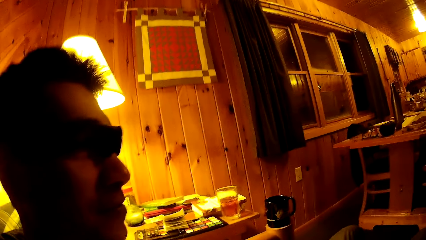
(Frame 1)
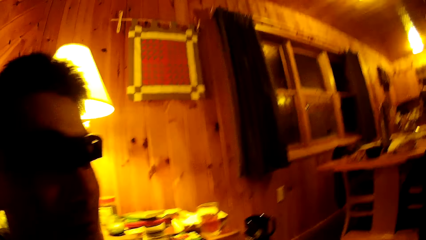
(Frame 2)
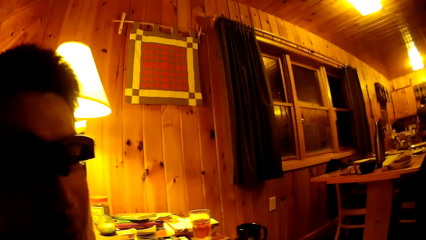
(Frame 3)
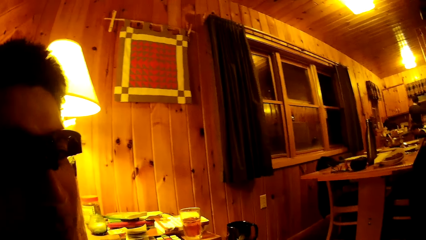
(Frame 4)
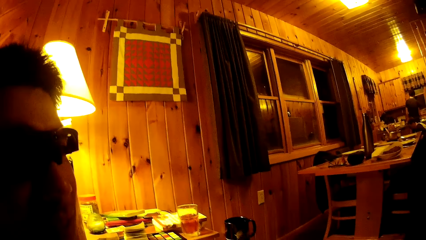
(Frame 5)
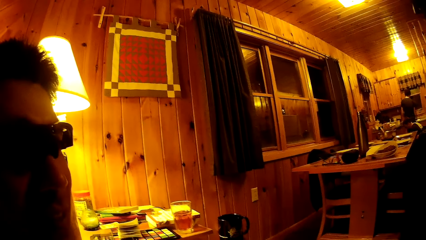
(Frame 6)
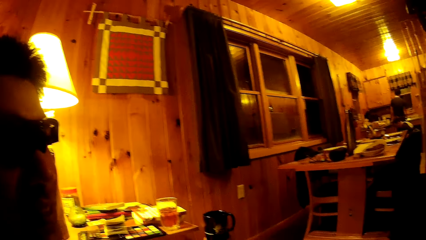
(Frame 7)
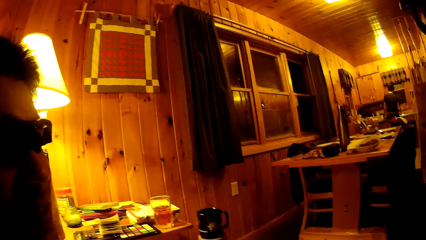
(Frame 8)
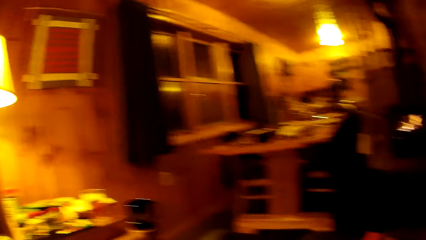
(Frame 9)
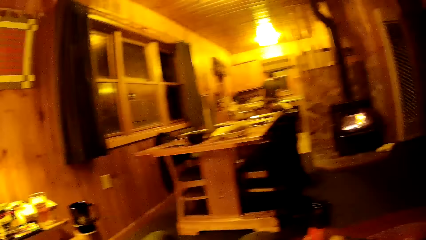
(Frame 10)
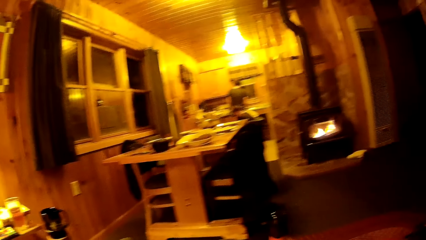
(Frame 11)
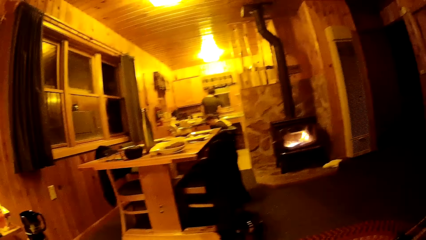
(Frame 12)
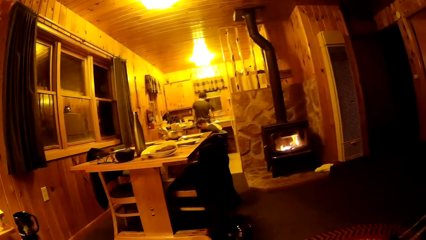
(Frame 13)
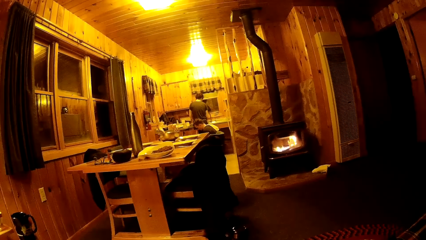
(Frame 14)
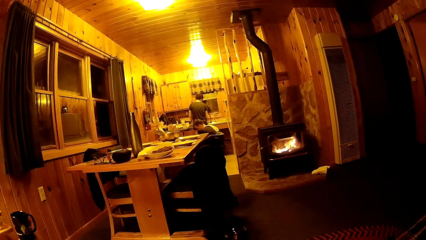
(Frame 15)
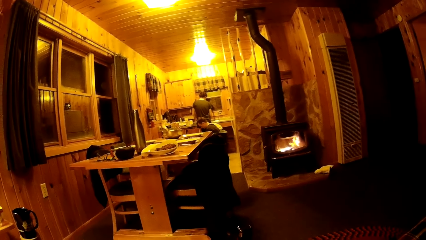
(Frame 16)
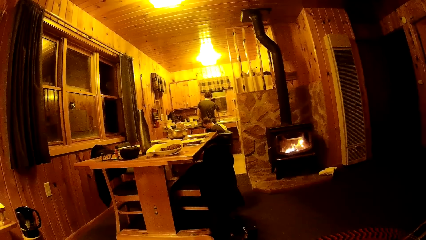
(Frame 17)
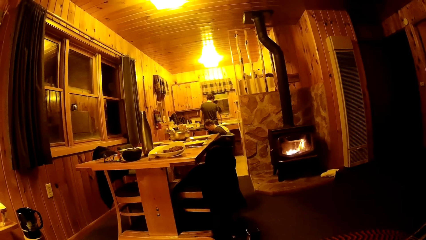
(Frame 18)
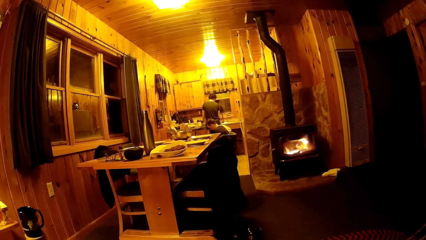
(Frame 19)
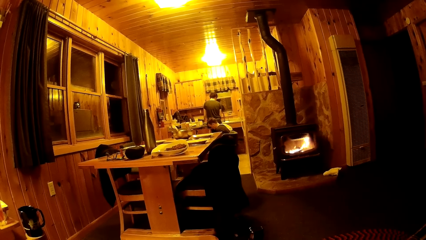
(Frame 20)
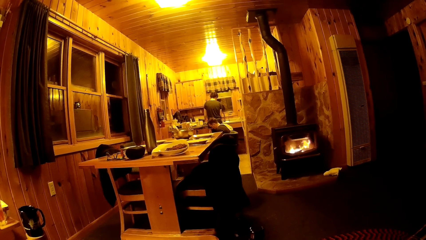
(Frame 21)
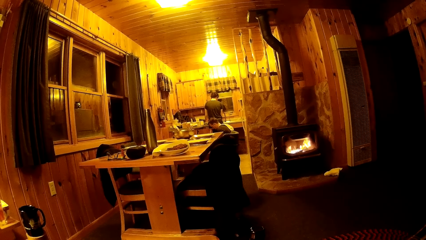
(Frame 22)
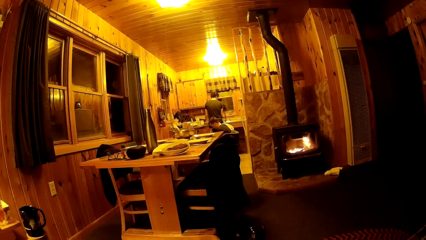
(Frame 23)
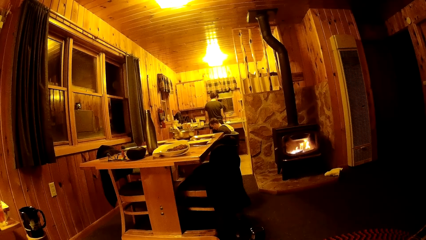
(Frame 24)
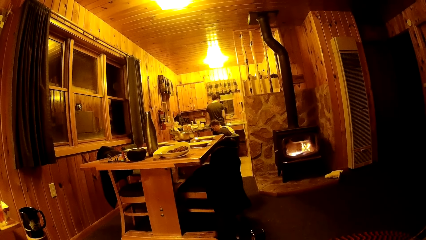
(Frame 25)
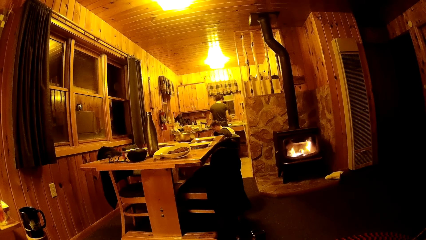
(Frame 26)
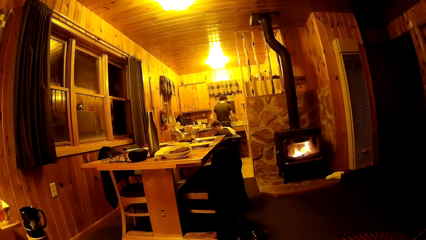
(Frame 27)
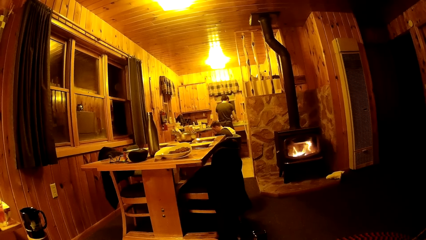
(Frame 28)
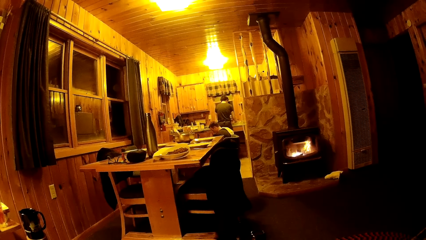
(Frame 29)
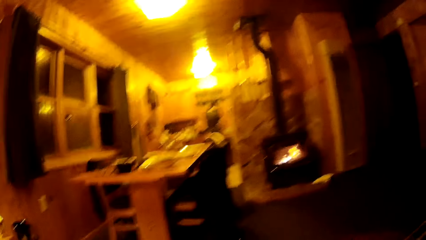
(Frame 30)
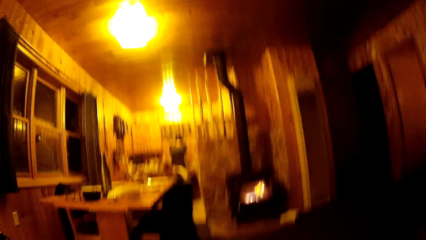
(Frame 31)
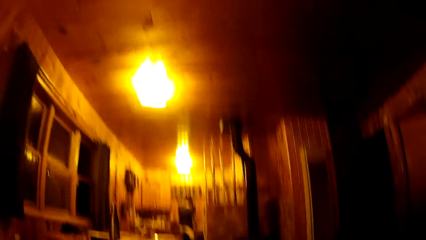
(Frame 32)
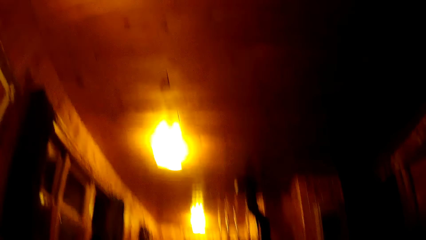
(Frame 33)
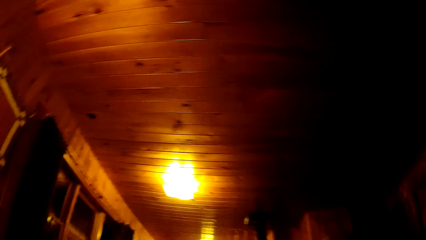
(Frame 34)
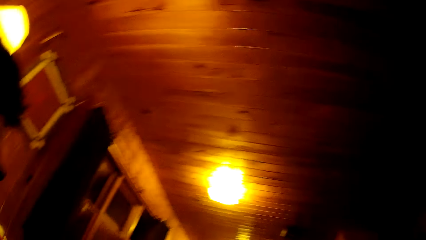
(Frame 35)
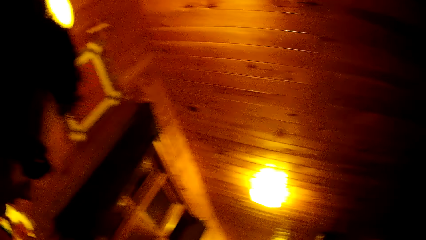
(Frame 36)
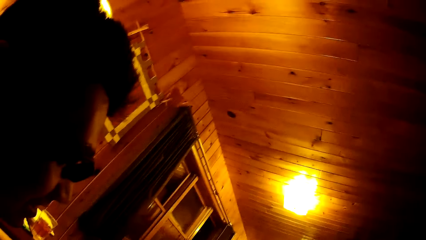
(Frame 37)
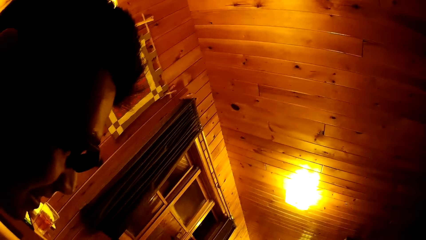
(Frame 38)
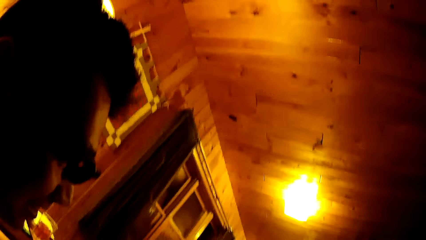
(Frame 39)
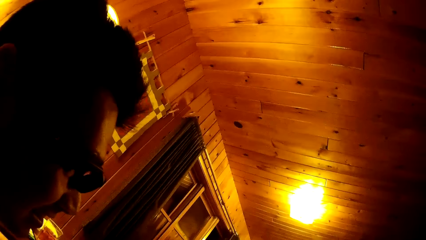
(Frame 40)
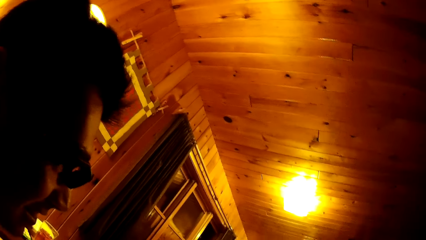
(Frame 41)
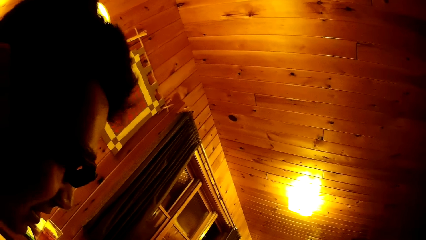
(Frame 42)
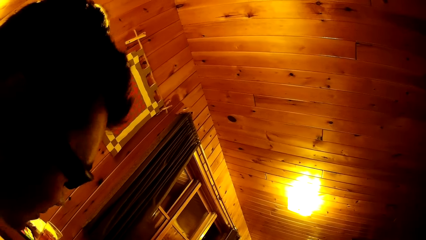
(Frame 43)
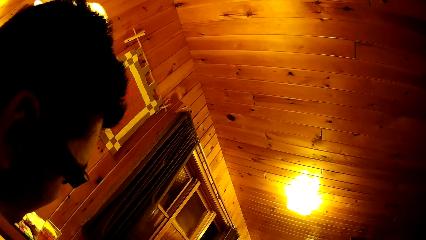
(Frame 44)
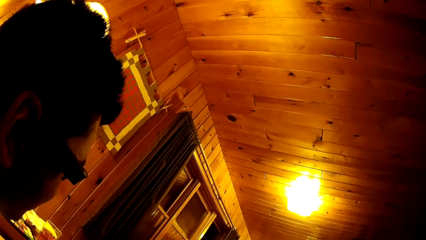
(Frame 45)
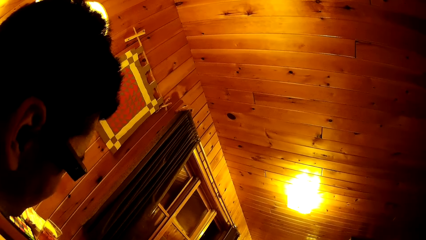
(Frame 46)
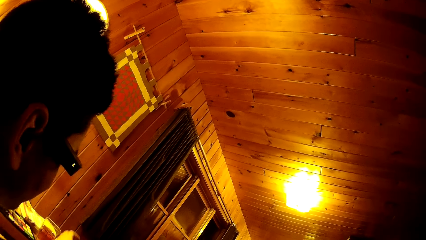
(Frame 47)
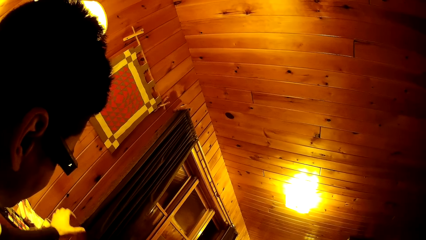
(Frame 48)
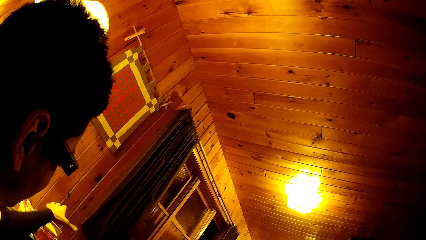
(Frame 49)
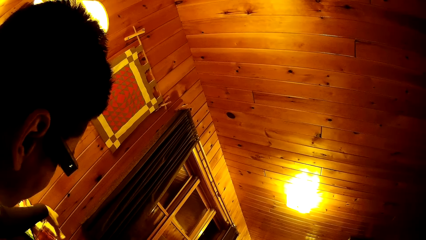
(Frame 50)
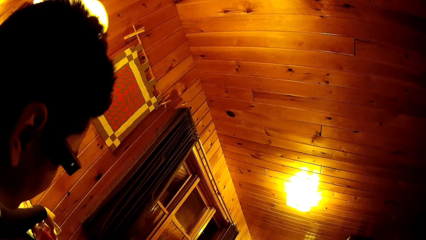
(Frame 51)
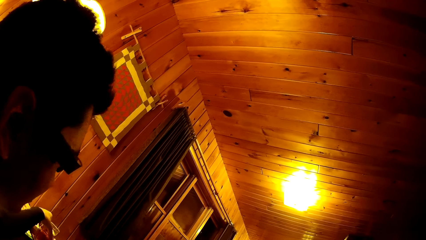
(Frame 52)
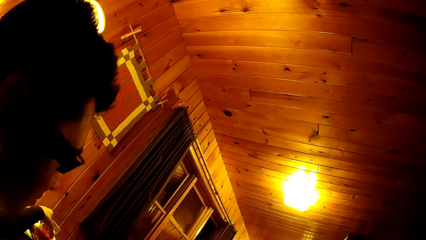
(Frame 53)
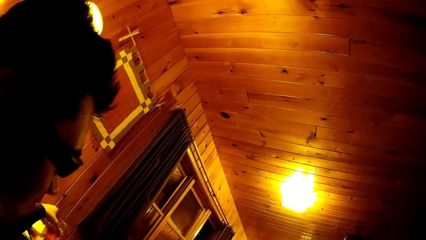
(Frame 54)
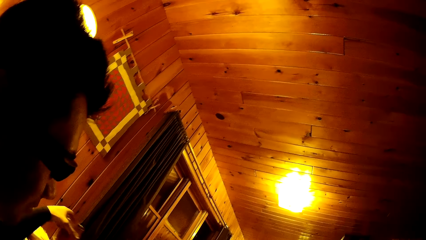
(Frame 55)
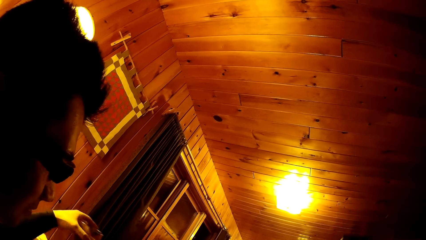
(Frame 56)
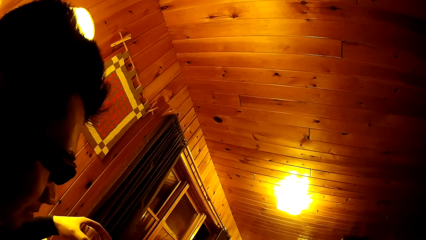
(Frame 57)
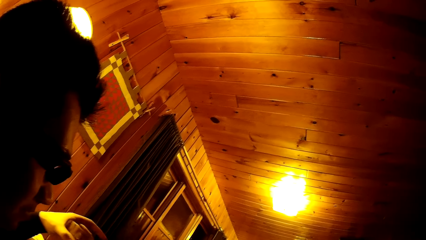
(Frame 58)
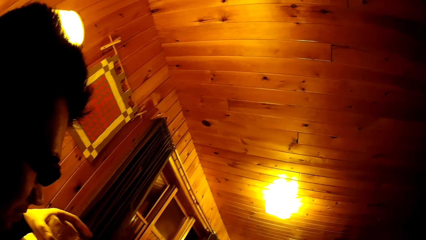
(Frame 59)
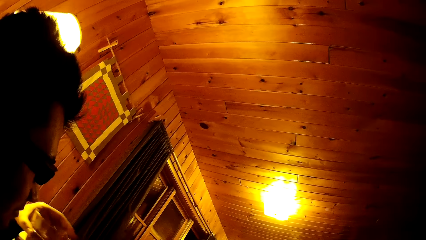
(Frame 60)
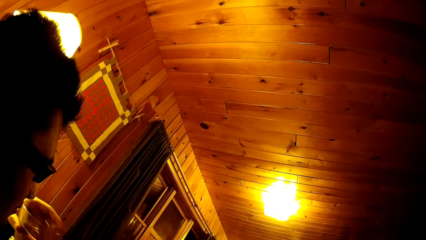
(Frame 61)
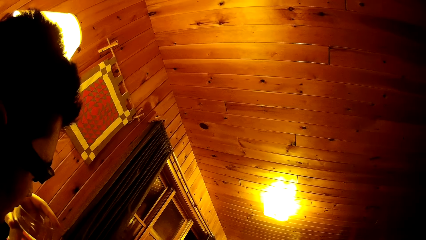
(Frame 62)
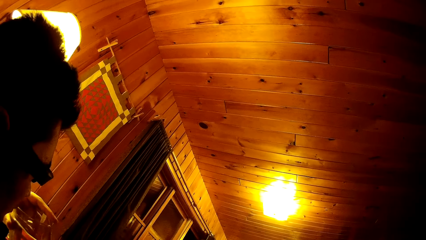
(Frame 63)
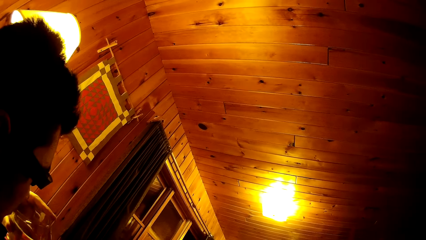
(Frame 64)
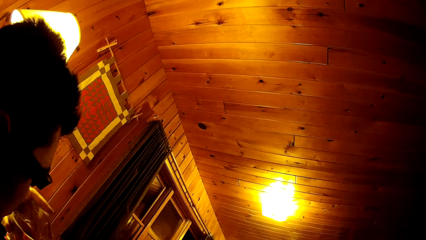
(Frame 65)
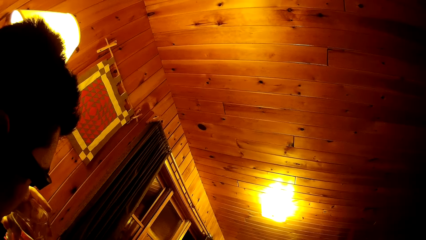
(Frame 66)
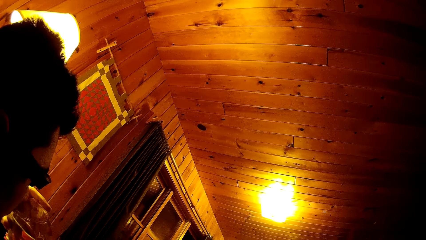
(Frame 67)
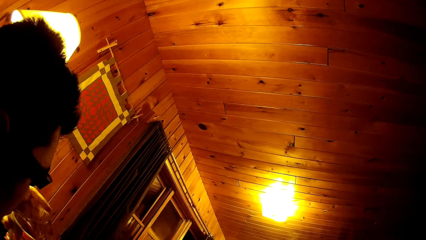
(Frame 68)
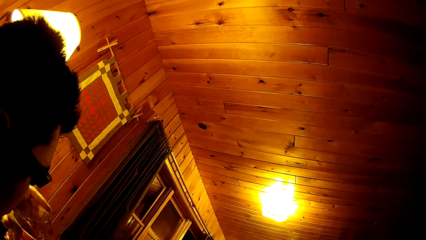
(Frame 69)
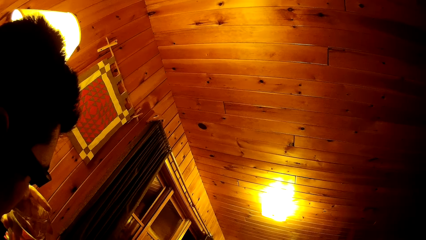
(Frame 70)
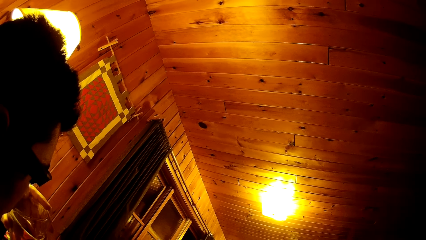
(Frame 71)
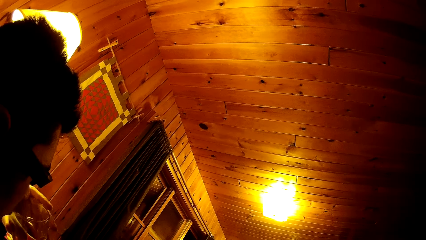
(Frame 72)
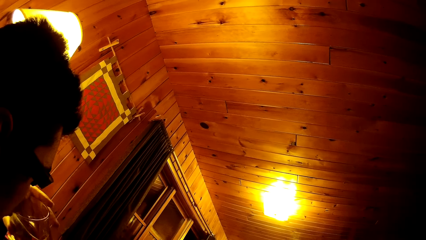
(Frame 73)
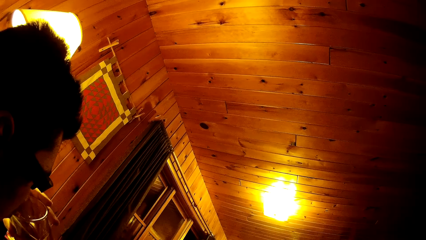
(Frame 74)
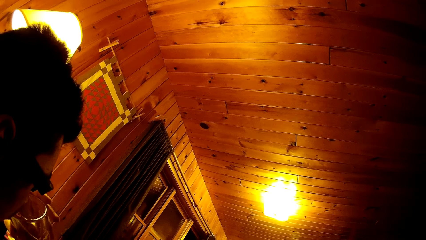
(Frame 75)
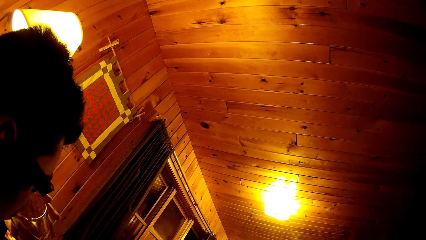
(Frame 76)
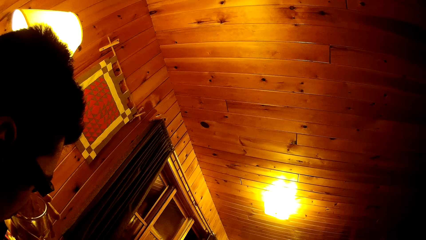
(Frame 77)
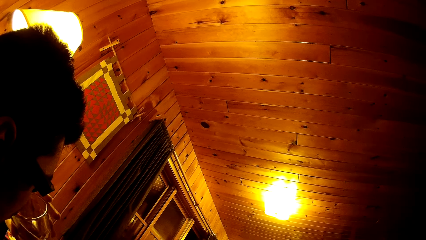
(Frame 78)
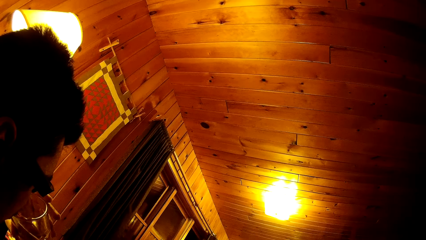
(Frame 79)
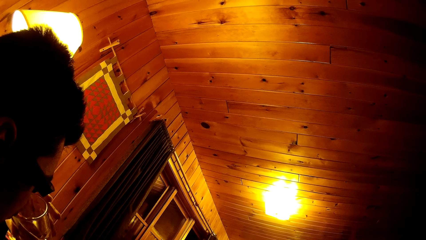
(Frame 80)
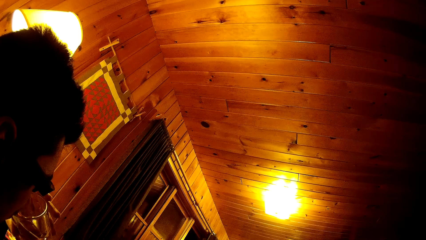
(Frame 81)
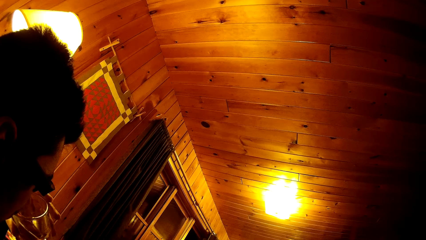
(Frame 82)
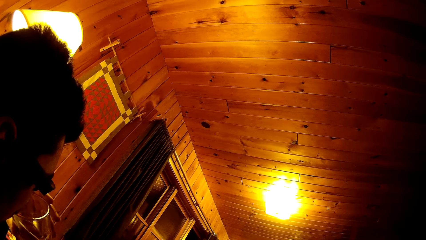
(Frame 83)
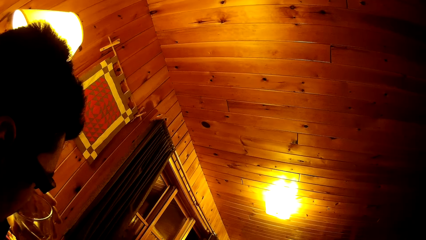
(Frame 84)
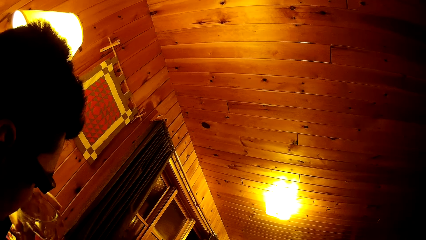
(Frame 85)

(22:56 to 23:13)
The camera wearer looks around. A person stands at the sink. The camera wearer picks up a glass cup from a table with his left hand. He drinks from the glass cup in his left hand.
